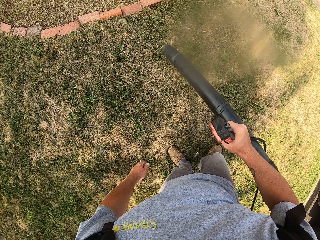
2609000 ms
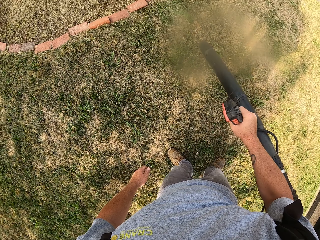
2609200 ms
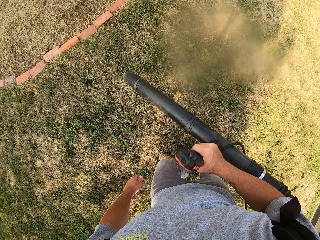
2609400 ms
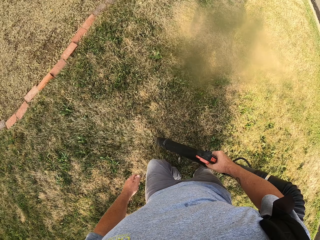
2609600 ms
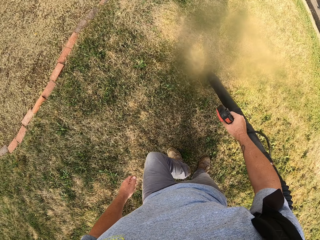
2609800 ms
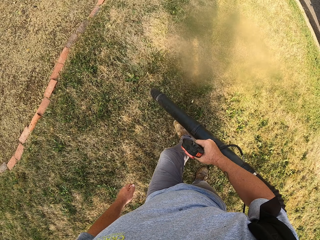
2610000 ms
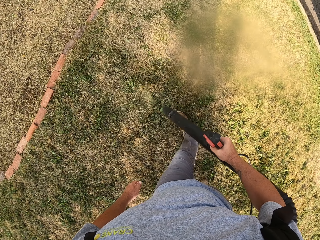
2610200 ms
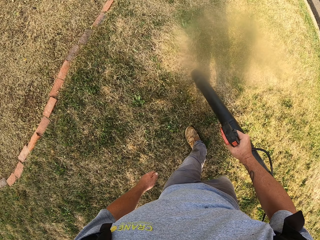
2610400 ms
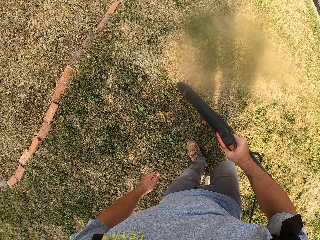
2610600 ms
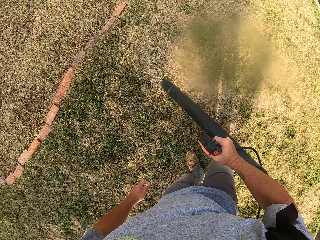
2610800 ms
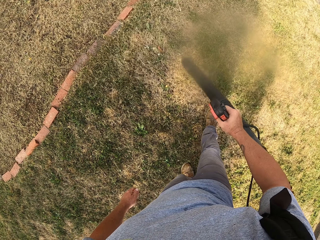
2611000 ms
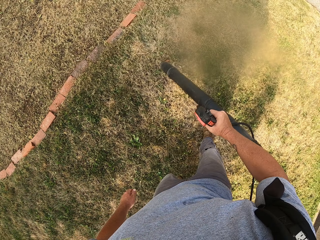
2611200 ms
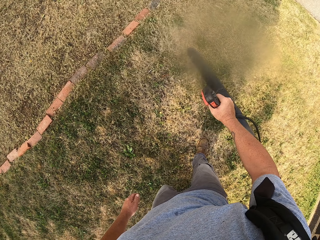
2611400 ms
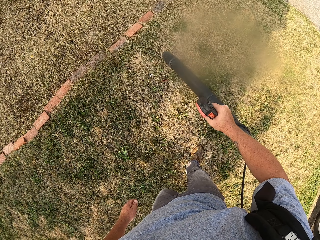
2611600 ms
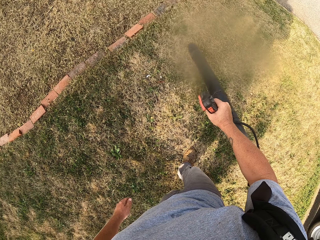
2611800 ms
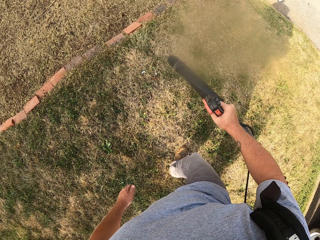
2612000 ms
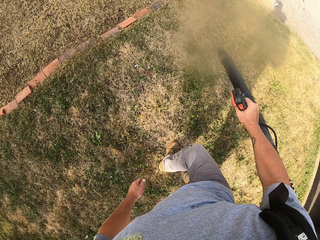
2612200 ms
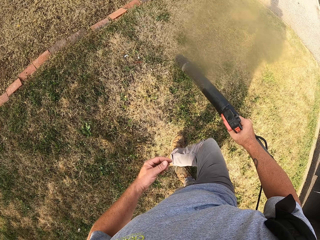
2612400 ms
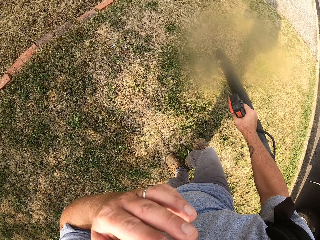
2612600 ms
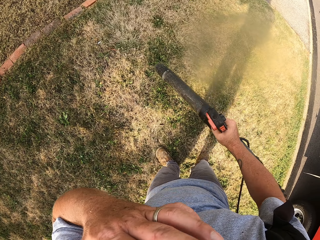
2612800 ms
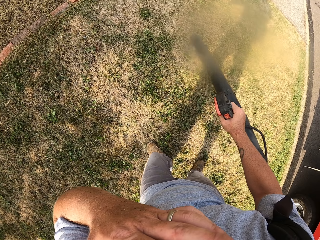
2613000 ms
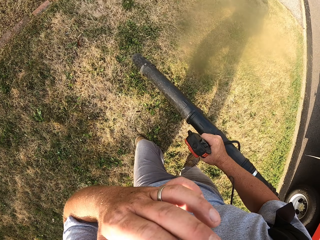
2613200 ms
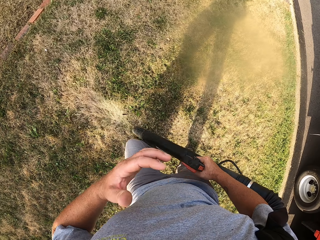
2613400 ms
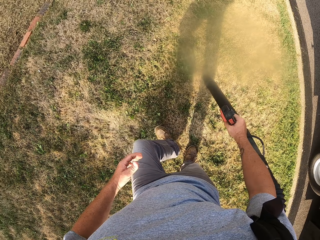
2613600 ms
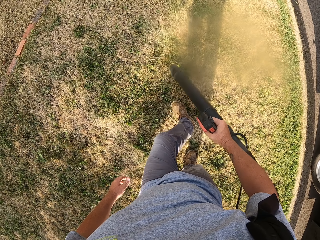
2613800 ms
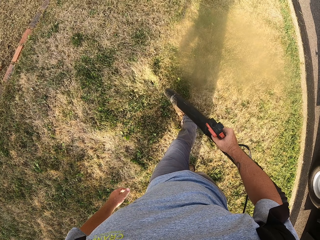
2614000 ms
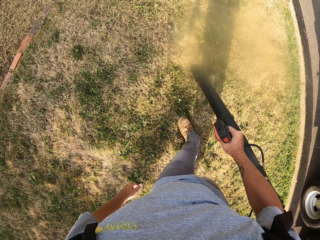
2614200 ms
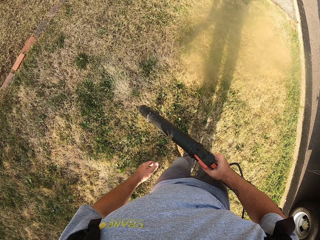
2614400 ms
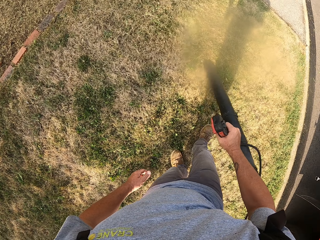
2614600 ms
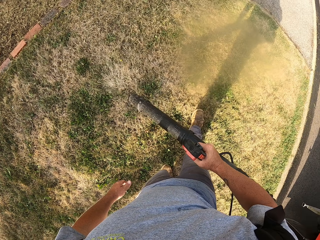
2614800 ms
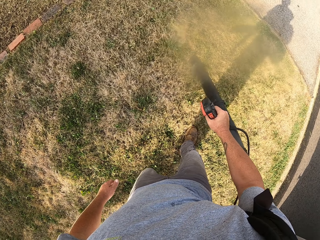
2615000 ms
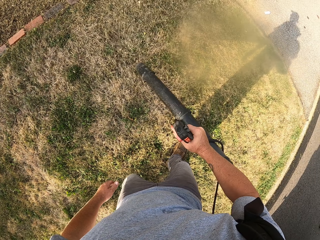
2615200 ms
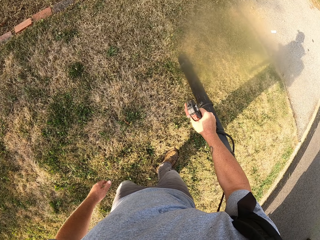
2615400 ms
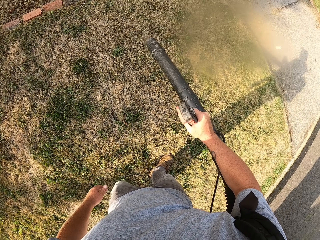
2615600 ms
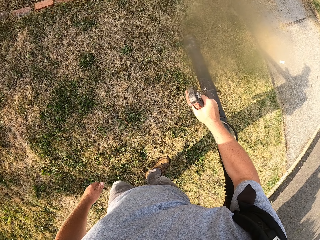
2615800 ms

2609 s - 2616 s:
The camera wearer touches the nose.

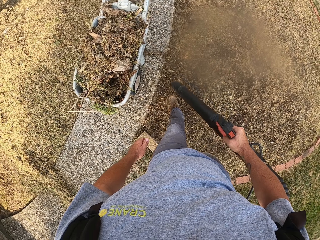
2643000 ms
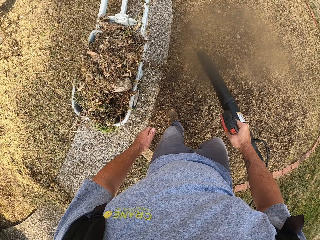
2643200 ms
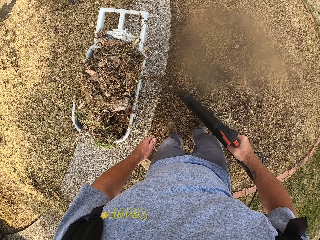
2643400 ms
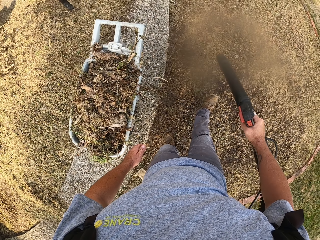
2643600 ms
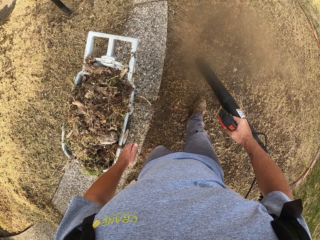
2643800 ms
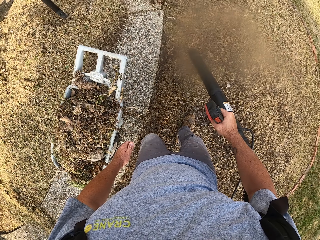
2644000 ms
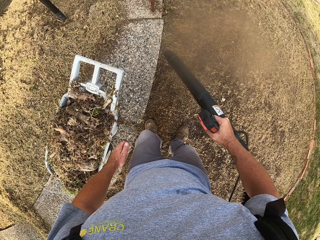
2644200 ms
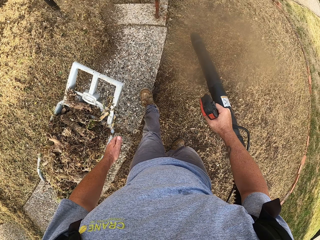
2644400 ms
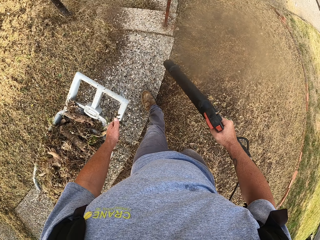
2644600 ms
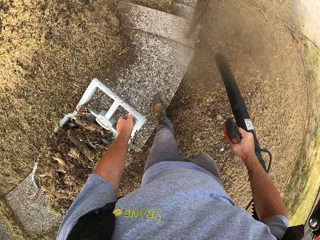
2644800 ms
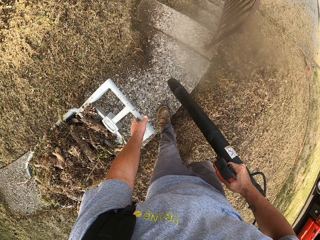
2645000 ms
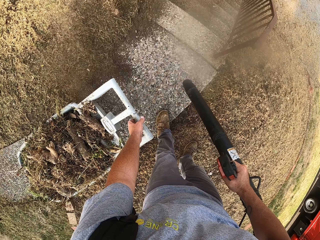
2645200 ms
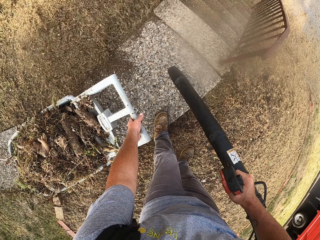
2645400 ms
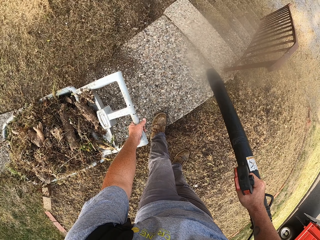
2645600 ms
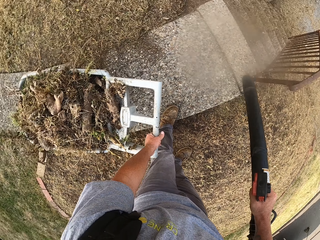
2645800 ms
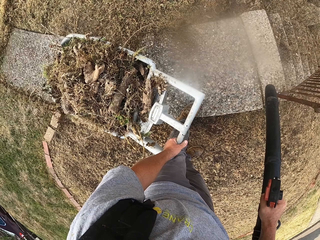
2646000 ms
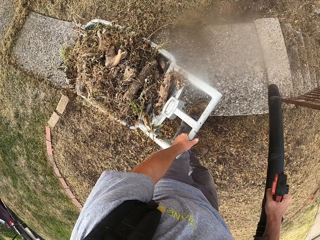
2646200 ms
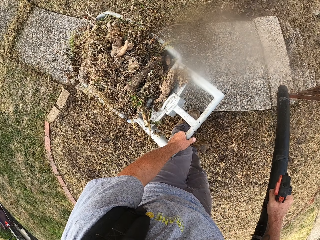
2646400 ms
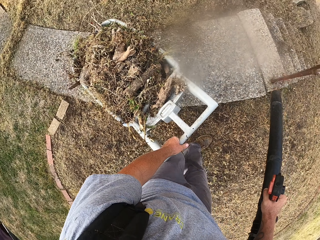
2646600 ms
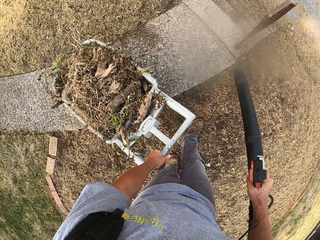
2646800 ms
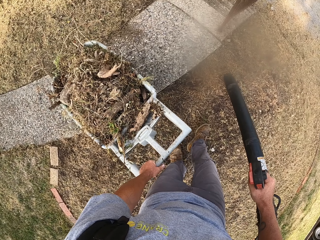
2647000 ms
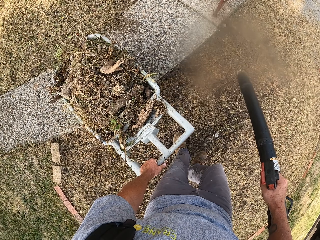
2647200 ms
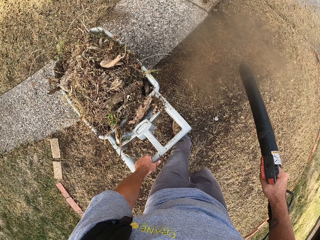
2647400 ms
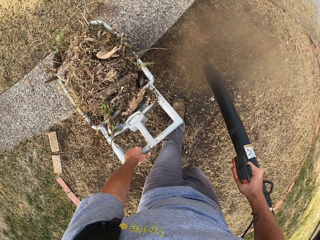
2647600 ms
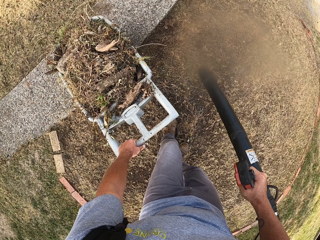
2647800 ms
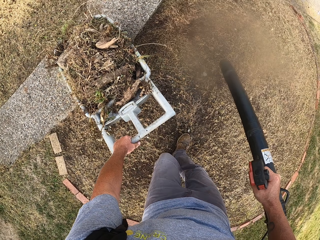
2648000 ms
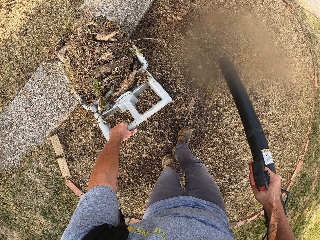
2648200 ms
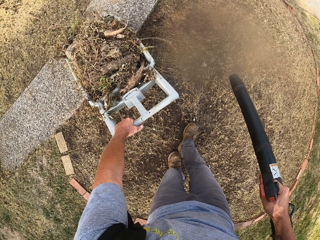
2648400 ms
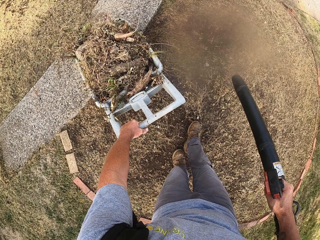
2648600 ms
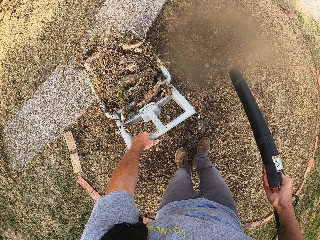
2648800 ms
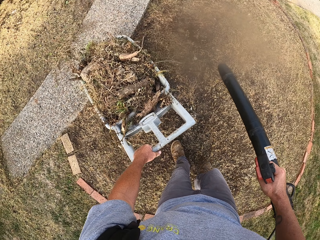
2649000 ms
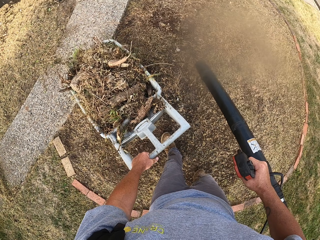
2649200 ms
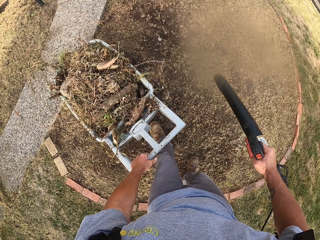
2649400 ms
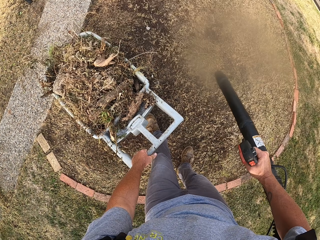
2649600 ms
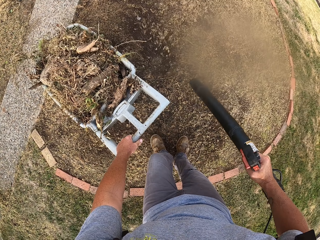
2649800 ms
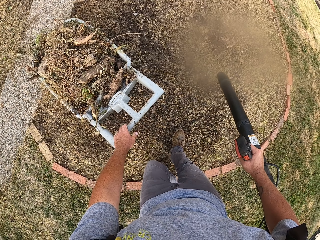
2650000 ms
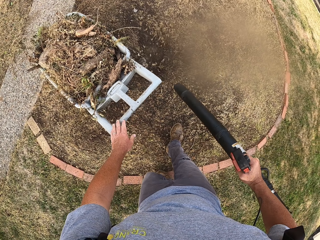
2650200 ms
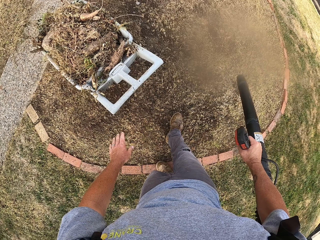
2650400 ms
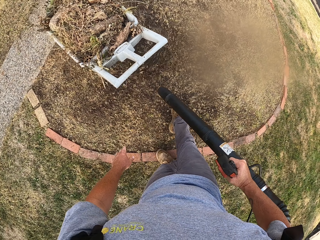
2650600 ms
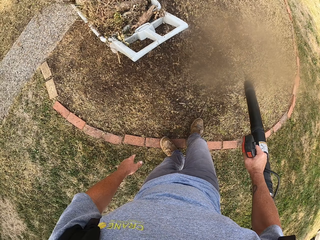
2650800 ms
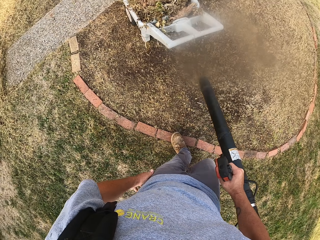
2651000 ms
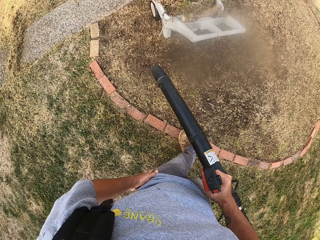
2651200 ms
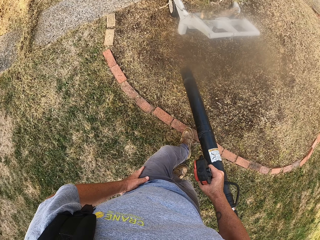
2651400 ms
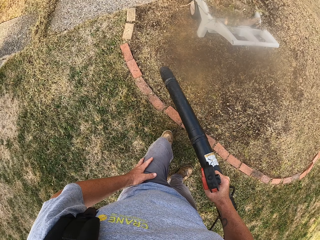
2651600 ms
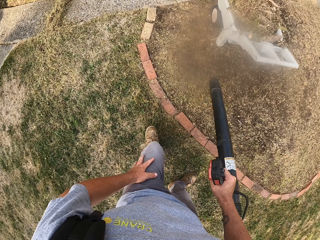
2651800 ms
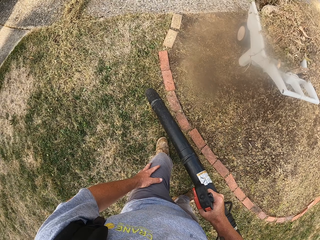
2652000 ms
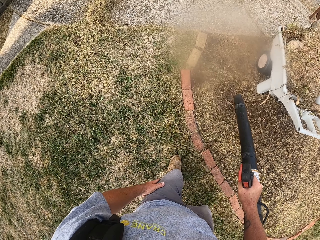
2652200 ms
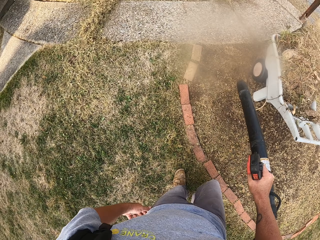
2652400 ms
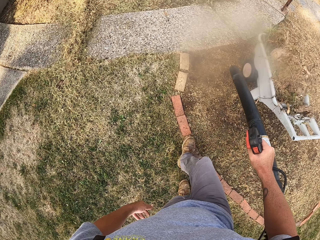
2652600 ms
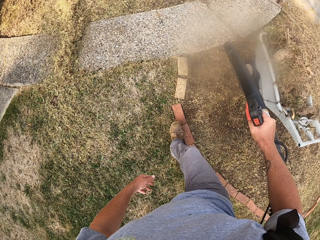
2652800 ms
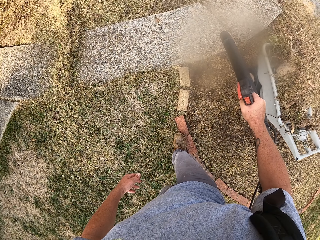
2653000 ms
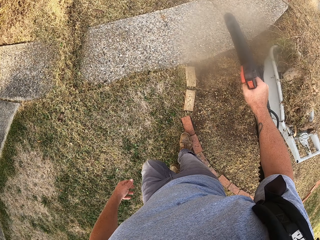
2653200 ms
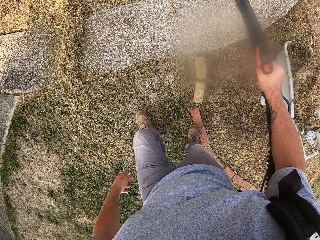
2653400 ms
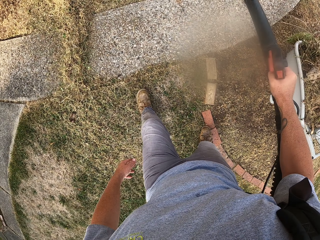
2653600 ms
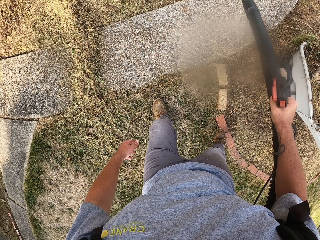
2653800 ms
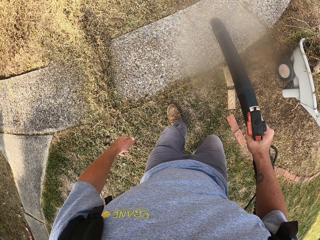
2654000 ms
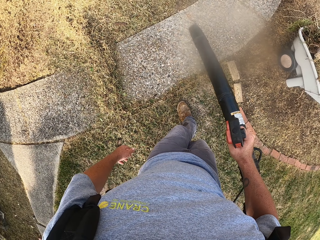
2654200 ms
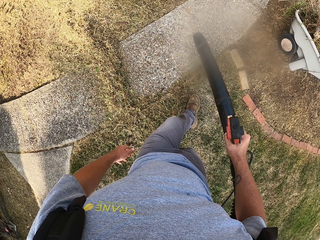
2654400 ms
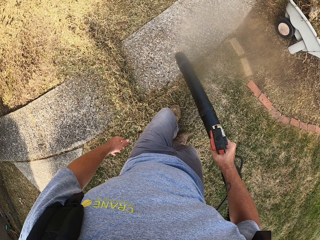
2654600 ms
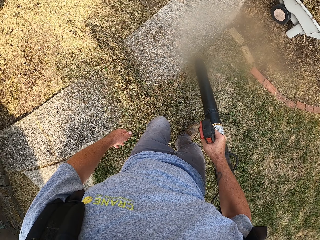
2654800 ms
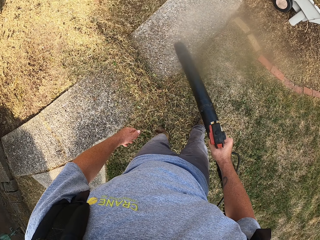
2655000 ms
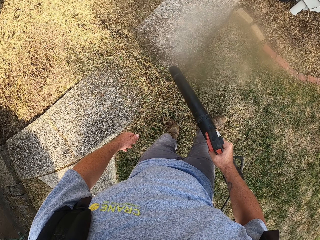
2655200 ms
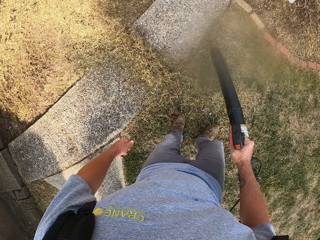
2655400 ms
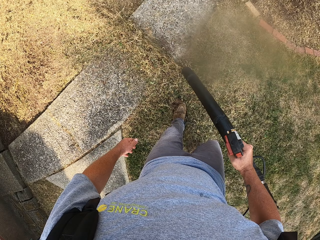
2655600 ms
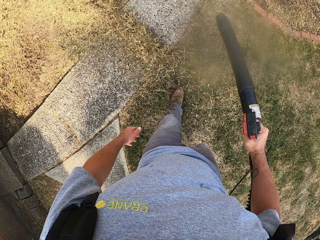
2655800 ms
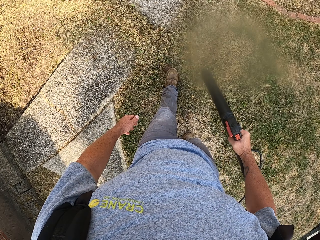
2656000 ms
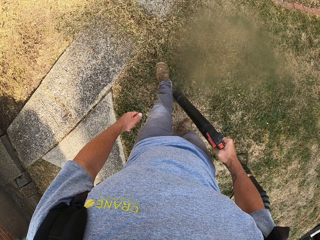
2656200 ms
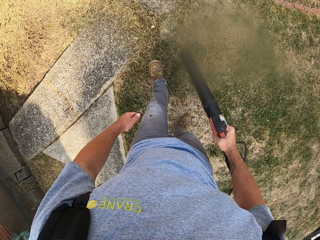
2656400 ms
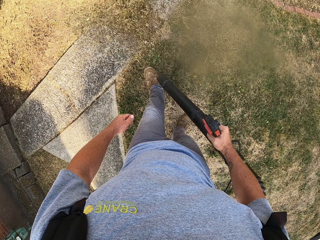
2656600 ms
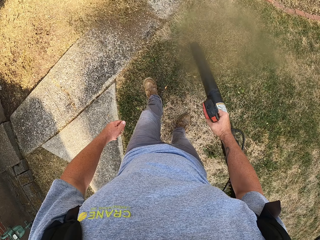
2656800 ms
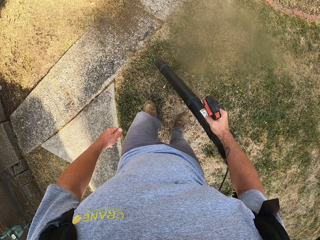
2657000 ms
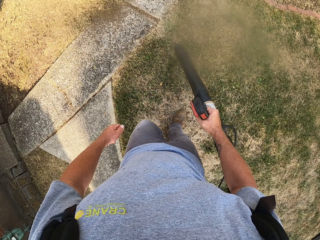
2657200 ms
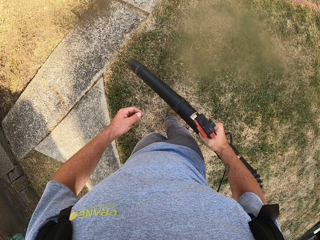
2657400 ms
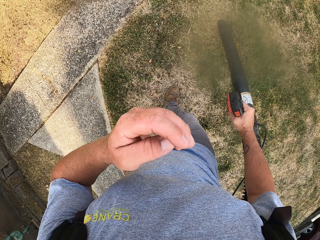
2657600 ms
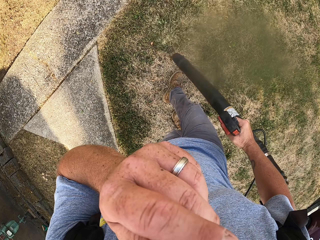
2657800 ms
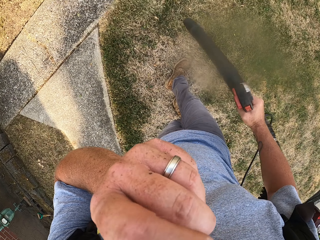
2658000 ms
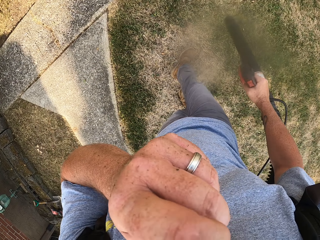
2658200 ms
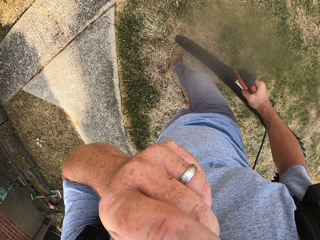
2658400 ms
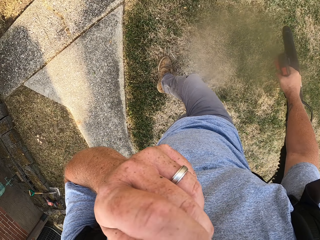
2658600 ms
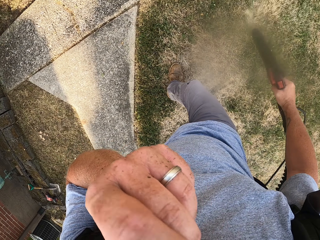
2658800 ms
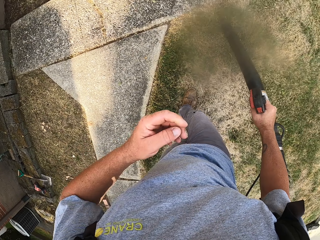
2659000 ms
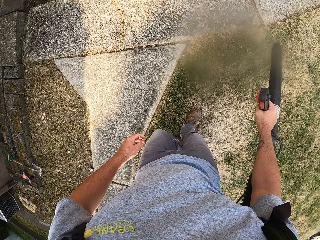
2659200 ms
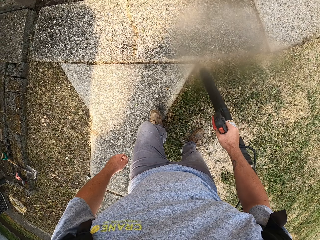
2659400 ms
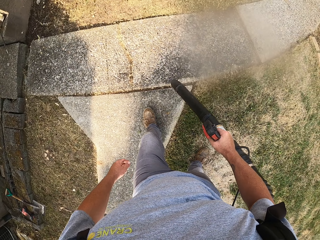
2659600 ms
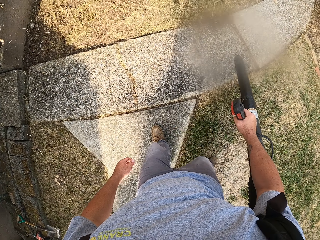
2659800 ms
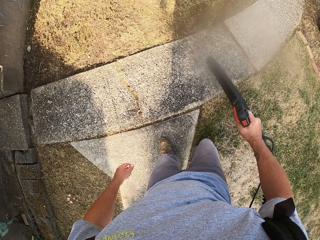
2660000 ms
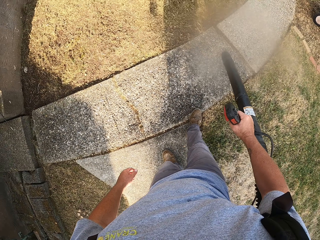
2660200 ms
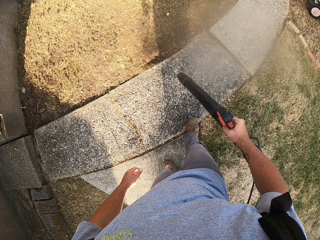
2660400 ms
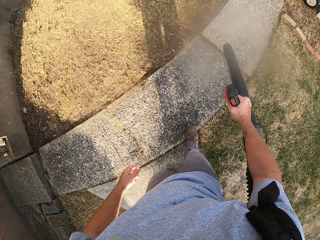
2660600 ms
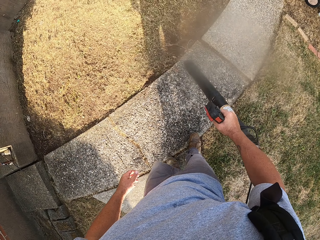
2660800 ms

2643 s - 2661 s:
The camera wearer takes the wheelbarrow. They pull the wheelbarrow. They leave the wheelbarrow. They blow grass. They touch their nose.
